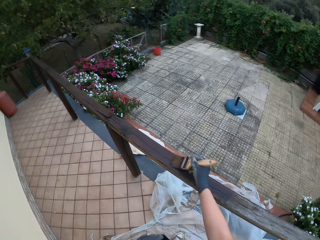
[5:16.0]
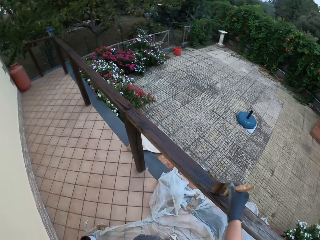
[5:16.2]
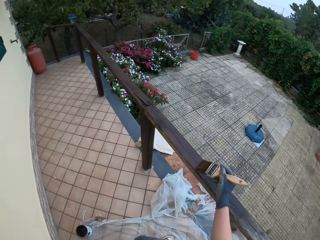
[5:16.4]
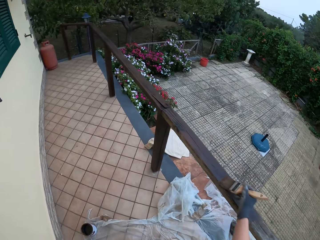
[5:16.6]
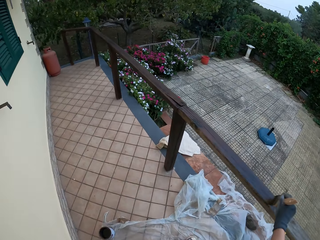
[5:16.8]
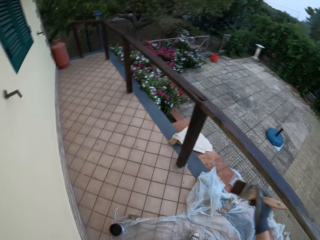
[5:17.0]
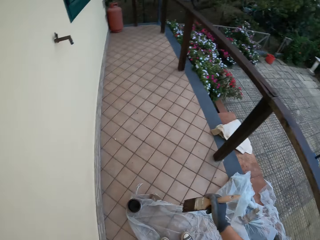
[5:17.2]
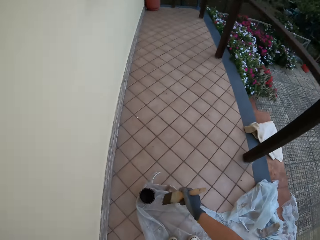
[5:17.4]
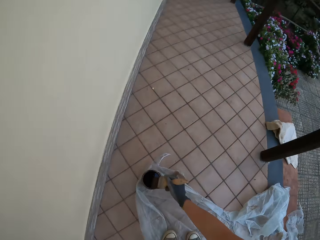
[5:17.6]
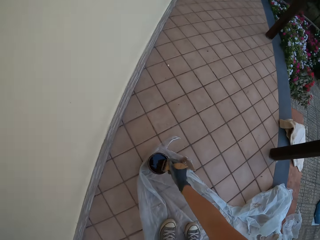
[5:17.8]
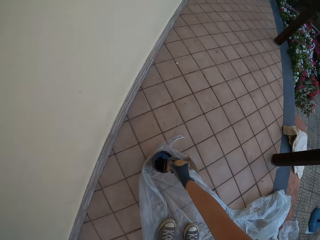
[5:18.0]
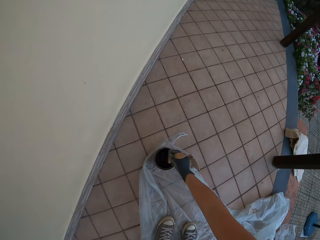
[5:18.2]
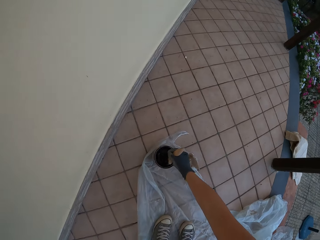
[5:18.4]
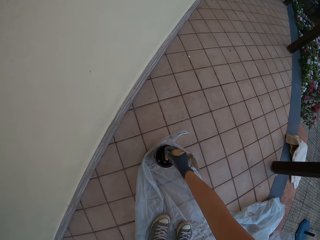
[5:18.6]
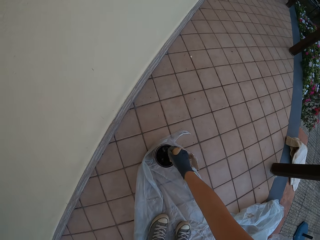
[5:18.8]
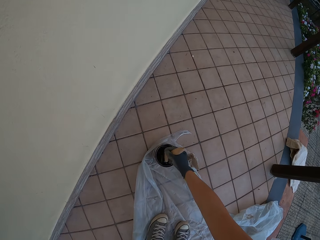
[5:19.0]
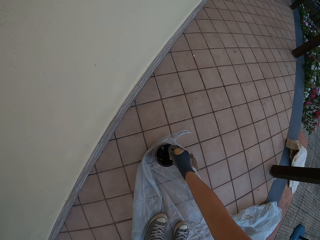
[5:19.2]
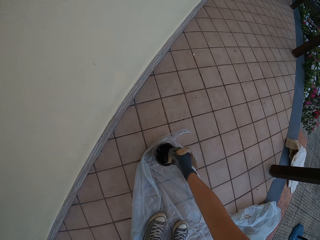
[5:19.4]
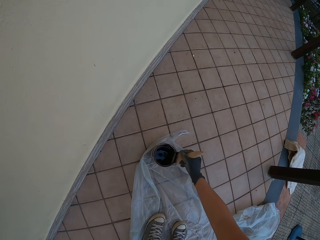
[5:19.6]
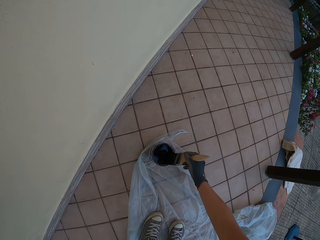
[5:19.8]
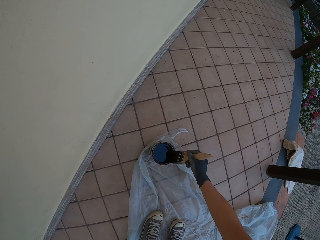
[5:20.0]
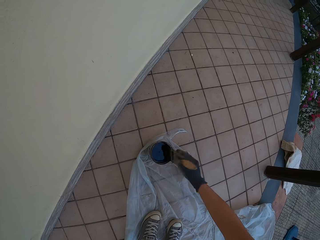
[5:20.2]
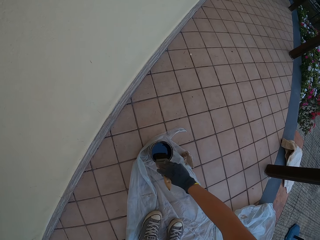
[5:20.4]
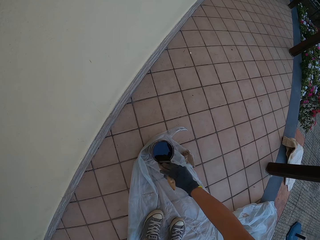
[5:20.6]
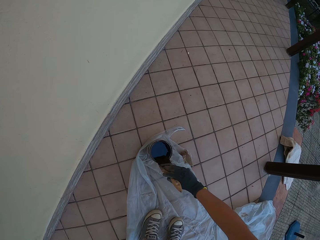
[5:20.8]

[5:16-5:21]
The camera wearer dips the brush in his gloved right hand into the paint in a paint bucket on the floor. He stirs the wood paint with the paintbrush. He wipes the paintbrush with the wood paint can. He drains the paint on the brush in his gloved right hand at the edge of the paint bucket on the floor.

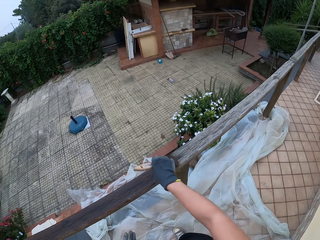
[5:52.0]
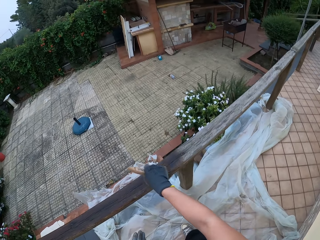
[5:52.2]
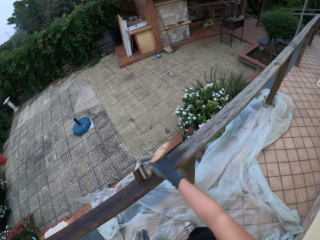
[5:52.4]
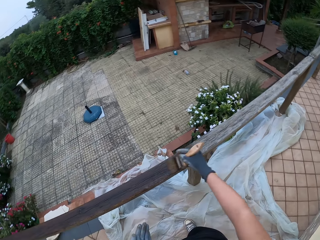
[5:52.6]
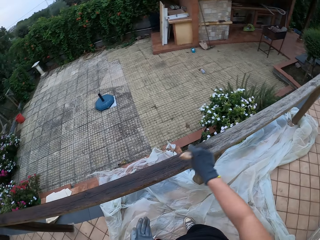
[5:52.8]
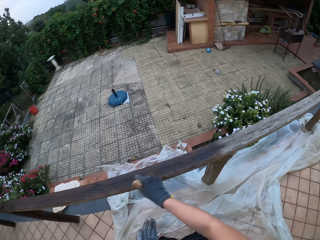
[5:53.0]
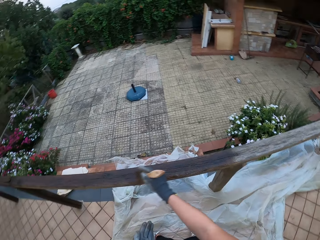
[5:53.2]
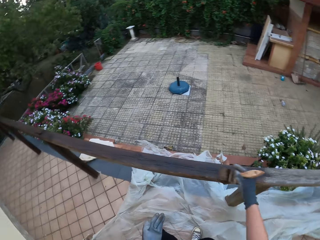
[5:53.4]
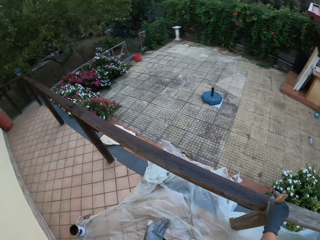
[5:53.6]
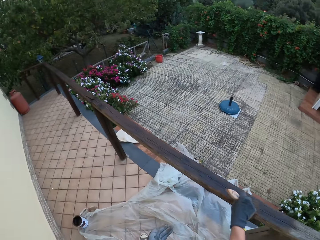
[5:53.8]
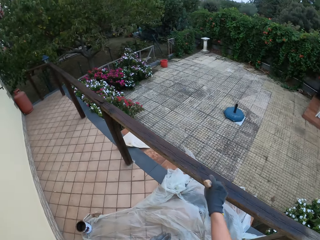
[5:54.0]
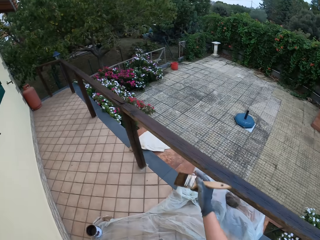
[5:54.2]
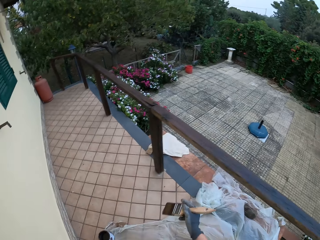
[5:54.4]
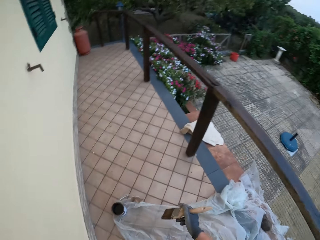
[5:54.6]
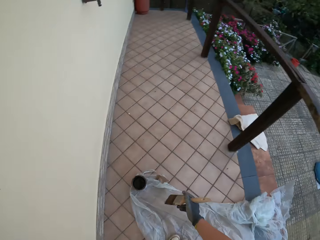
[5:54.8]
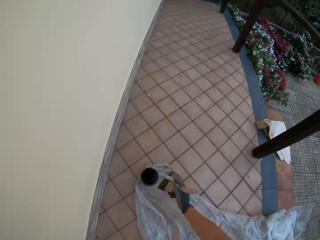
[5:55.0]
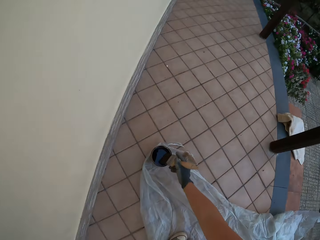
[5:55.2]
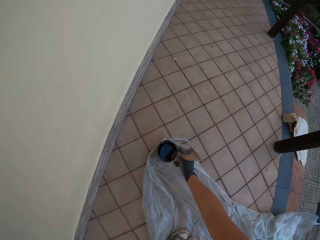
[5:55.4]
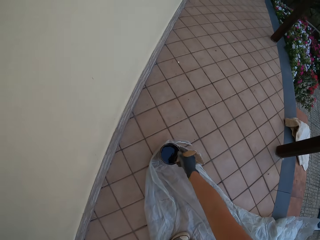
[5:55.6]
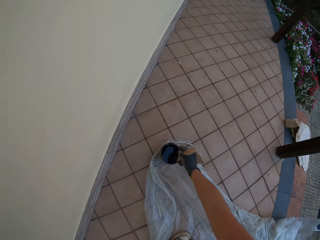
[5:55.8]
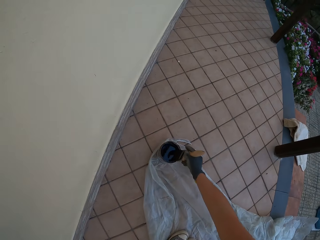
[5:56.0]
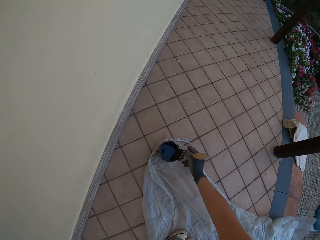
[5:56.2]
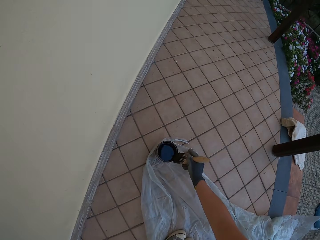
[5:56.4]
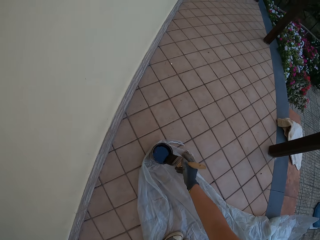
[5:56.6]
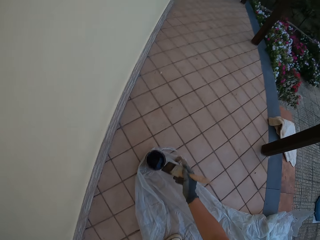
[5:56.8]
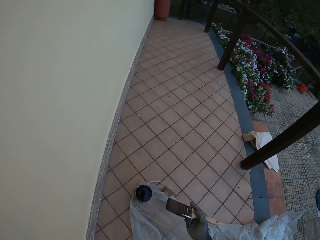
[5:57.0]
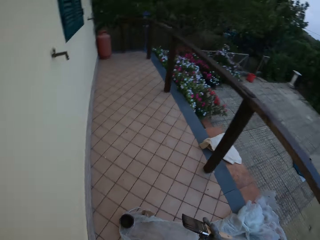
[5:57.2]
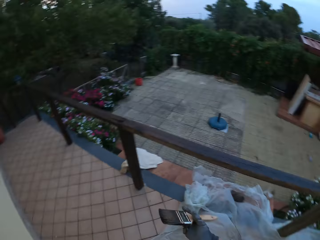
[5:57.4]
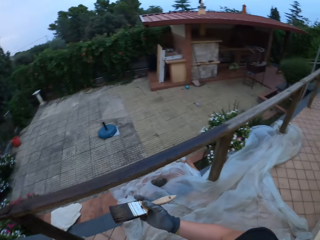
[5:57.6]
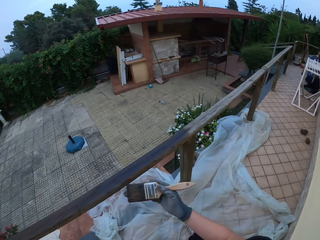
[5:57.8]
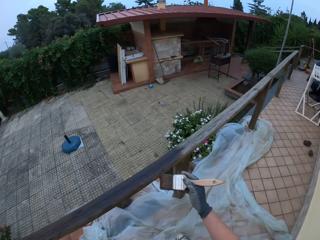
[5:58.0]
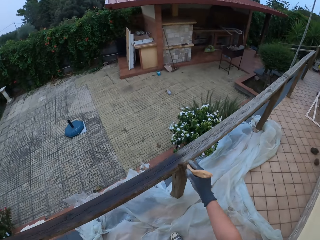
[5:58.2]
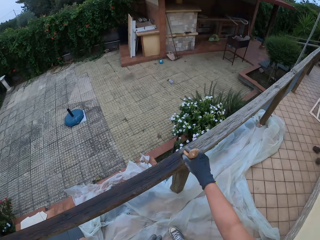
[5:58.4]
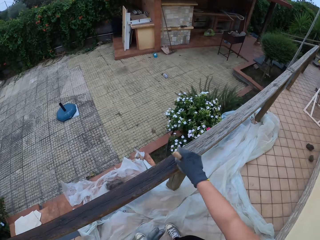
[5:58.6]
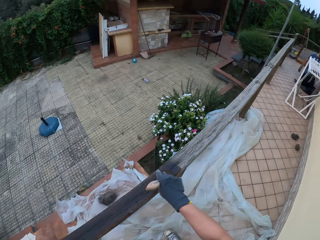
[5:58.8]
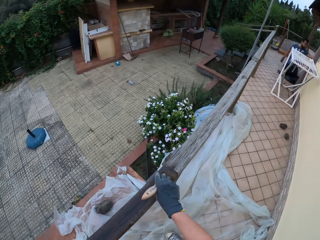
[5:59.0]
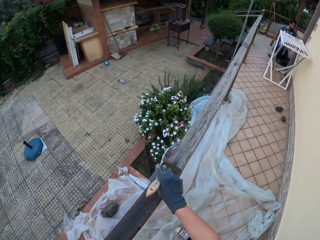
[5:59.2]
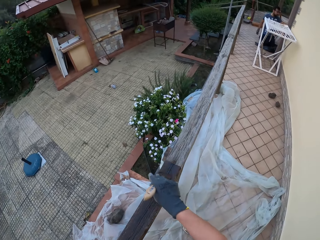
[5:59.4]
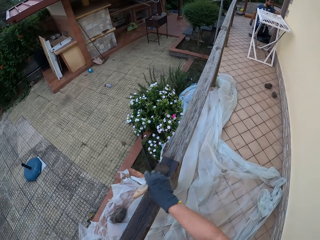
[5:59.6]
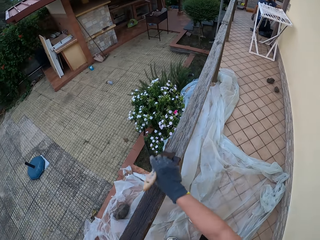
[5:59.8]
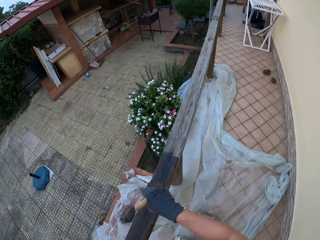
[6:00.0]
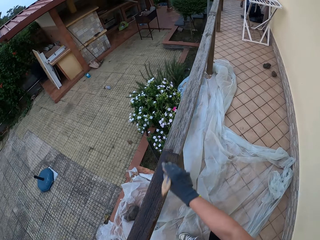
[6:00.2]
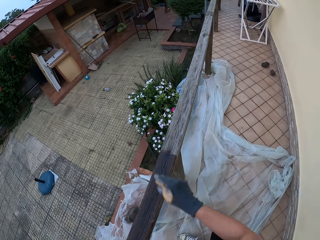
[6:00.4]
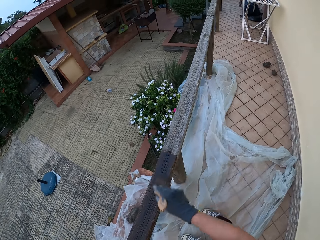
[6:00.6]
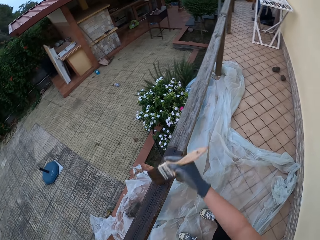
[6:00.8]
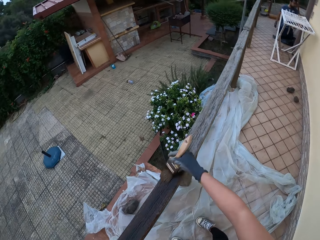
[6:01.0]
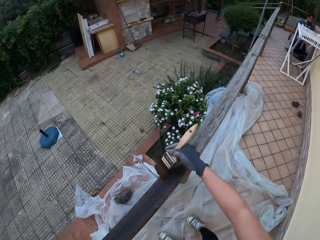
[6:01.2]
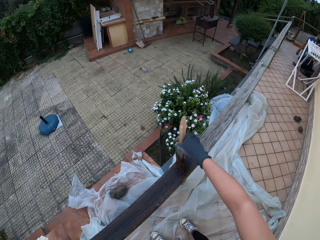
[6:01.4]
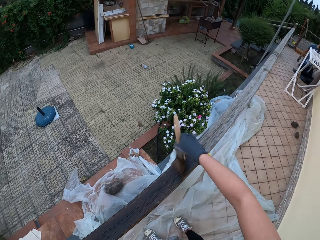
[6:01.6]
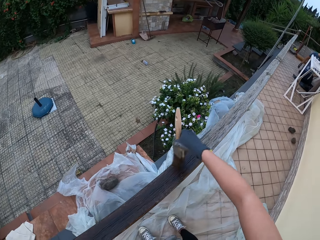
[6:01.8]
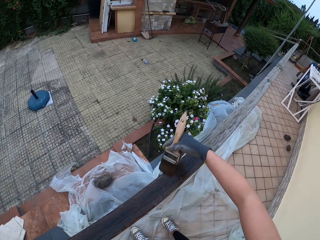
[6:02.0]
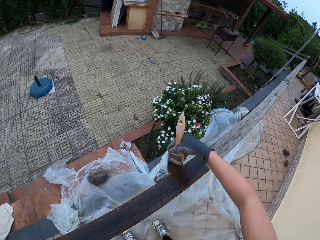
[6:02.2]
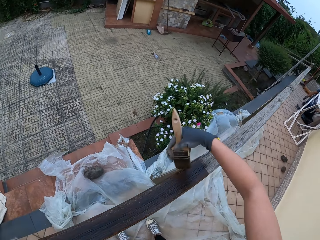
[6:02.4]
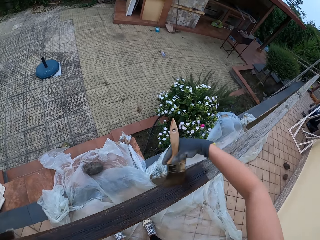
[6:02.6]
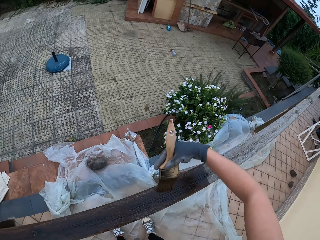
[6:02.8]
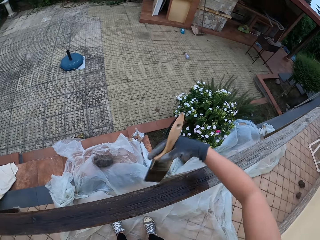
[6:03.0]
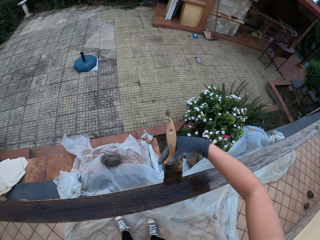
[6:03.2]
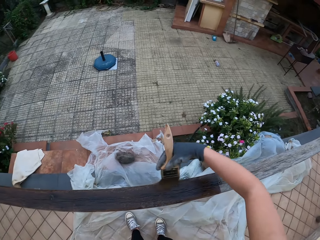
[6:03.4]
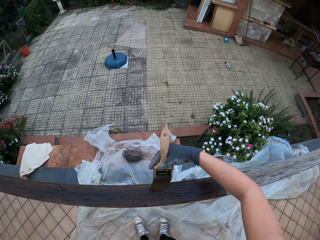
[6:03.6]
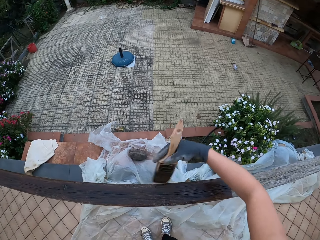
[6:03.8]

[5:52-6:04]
The camera wearer walks towards the paint bucket on the floor. He looks around the compound. He dips the brush in his gloved right hand into the paint in the paint bucket on the floor. He drains the paint on the brush in his gloved right hand at the edge of the paint bucket on the floor. He wipes the paintbrush on the wood paint can. He walks towards the wooden rail. He looks around the compound. He paints the wooden top rail with the paintbrush in his gloved right hand. He wipes the paintbrush on the wood paint can.

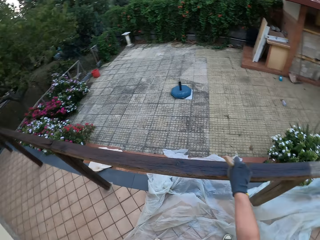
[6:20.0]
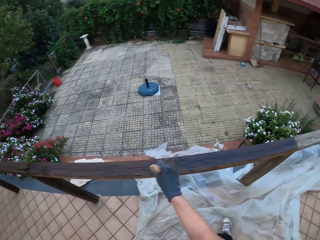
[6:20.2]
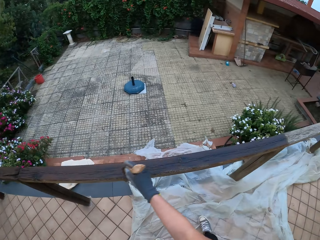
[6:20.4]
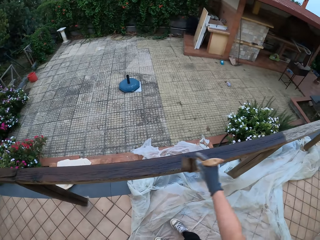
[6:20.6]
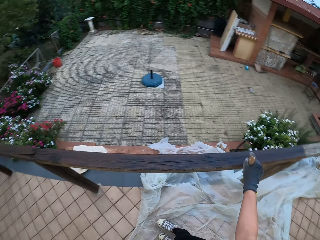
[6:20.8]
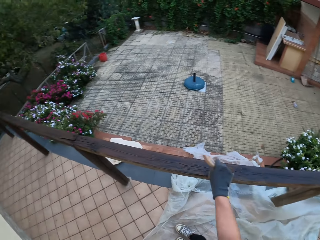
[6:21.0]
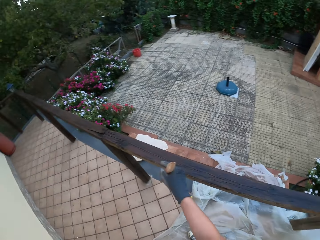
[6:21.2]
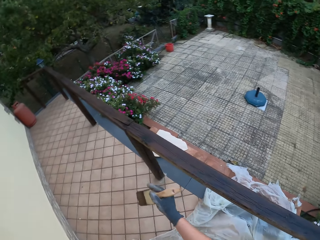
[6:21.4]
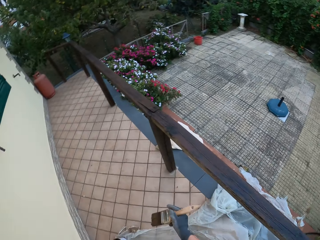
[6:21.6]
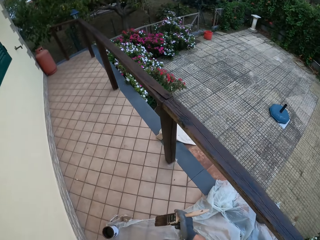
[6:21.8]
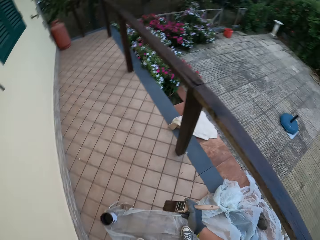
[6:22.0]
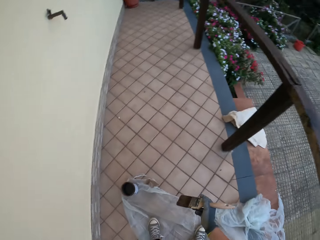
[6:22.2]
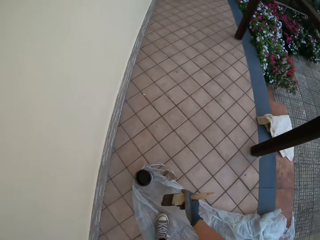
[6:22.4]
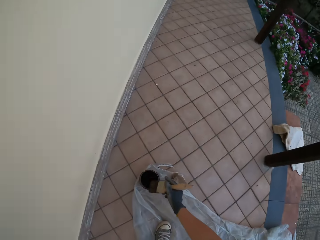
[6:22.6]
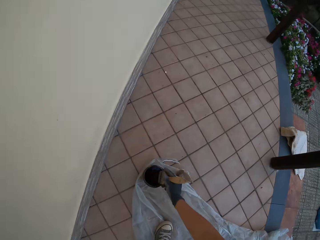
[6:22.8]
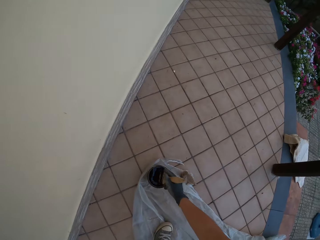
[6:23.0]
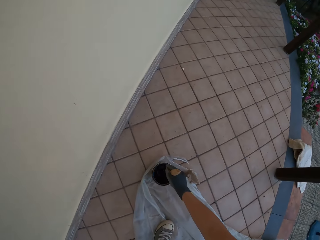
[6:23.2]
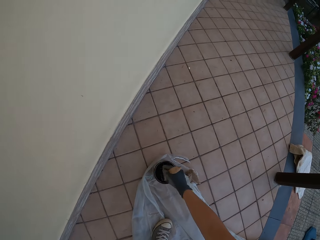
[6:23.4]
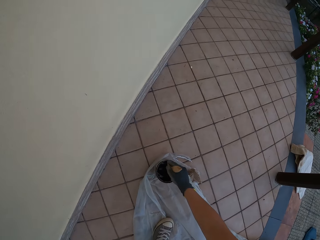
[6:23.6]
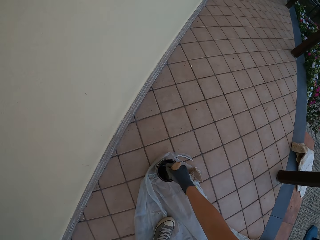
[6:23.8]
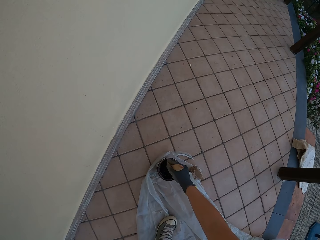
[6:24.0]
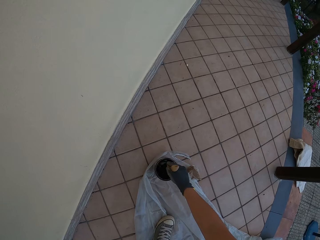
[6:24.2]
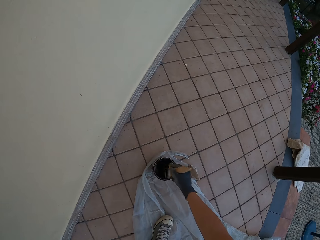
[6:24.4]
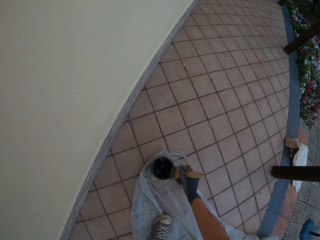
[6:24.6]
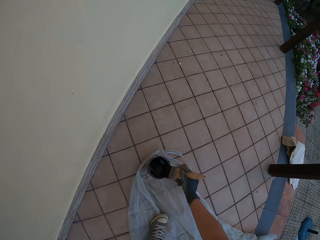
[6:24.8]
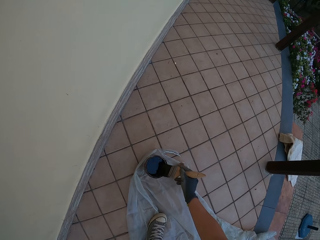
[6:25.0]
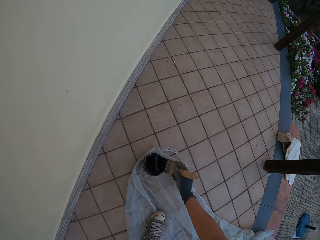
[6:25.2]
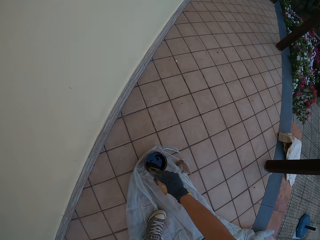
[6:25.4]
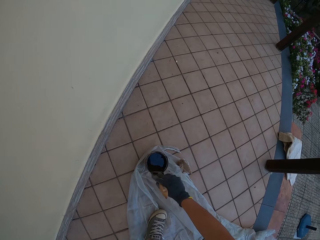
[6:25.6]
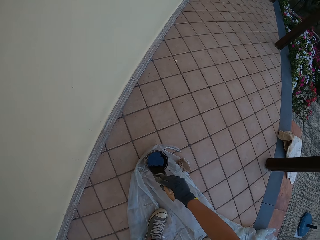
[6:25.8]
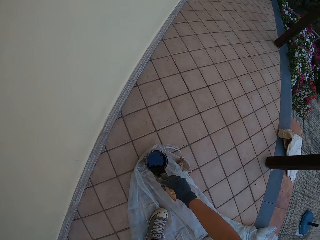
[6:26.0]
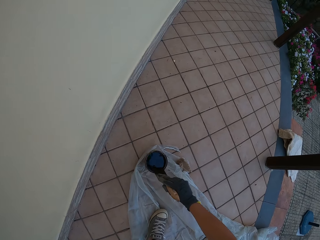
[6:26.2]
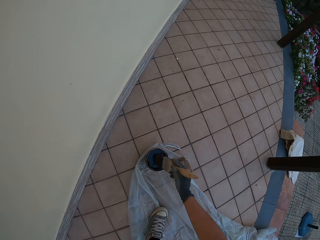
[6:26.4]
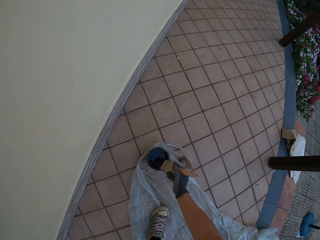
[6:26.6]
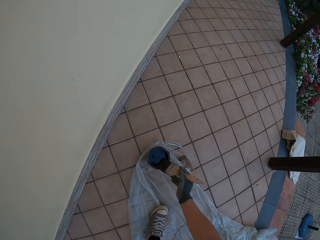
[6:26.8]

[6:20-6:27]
The camera wearer walks towards the paint bucket on the floor. He dips the brush in his gloved right hand into the paint in the paint bucket on the floor. He stirs the wood paint with the paint brush. He wipes the paint brush on the wood paint can. He drains the paint on the brush in his gloved right hand at the edge of the paint bucket on the floor.
